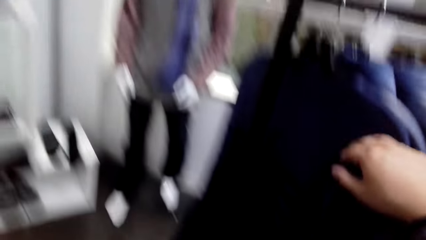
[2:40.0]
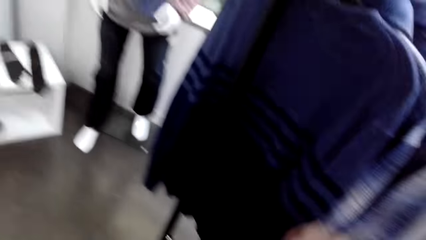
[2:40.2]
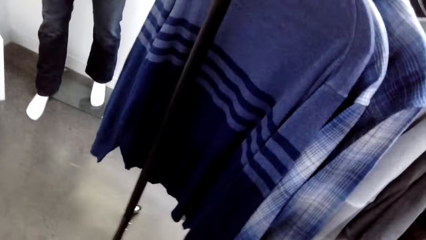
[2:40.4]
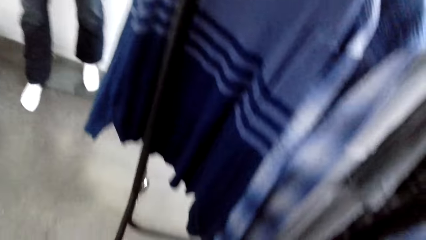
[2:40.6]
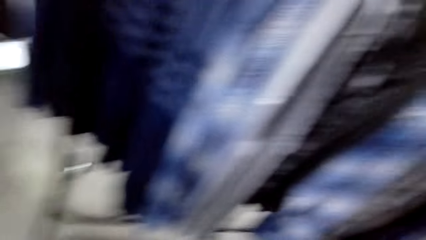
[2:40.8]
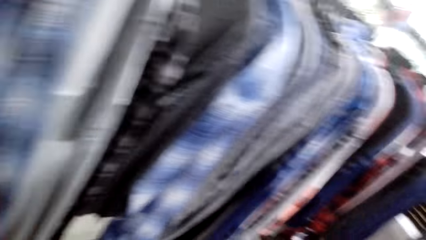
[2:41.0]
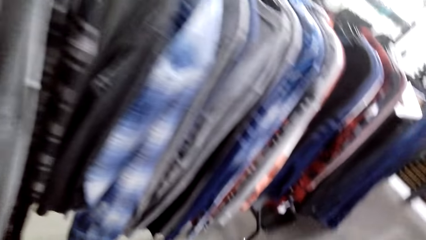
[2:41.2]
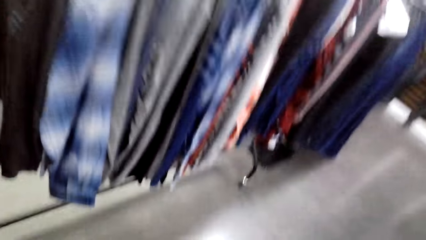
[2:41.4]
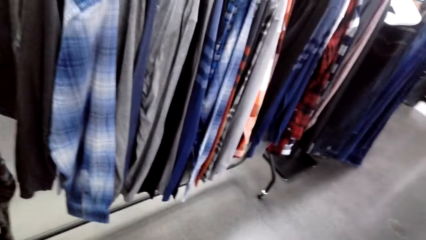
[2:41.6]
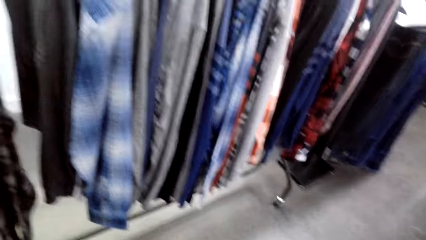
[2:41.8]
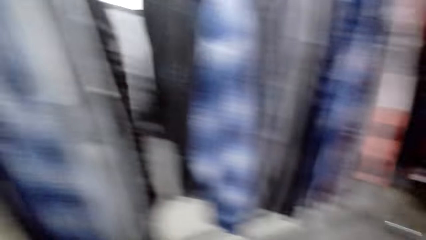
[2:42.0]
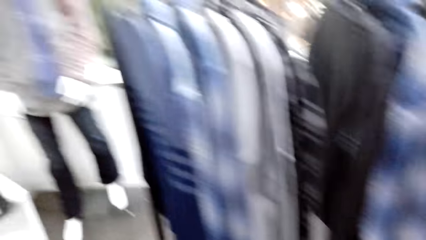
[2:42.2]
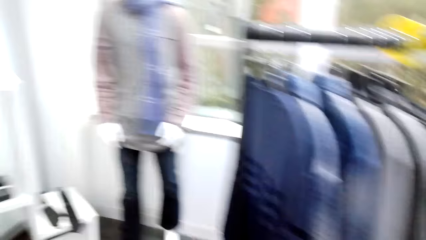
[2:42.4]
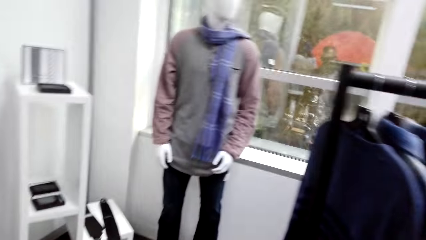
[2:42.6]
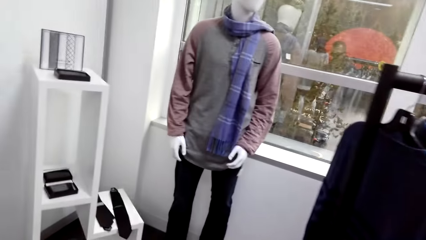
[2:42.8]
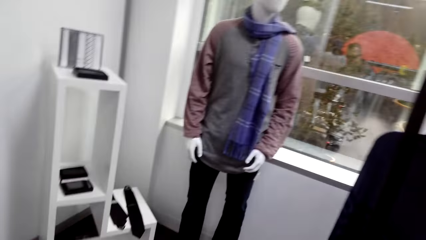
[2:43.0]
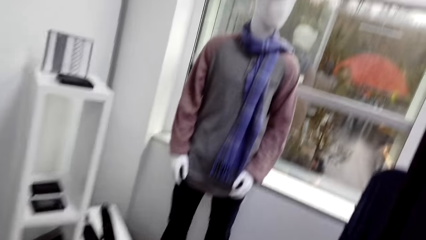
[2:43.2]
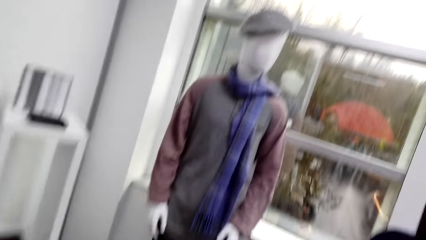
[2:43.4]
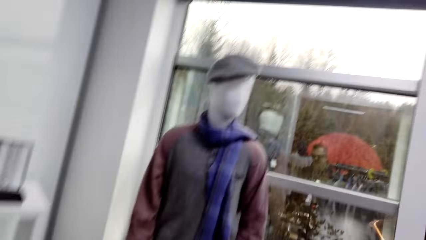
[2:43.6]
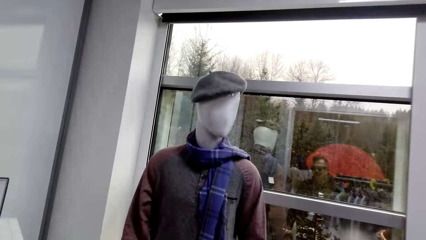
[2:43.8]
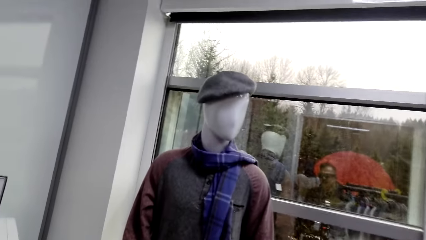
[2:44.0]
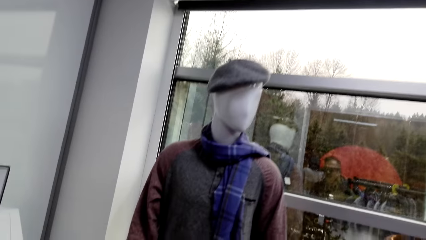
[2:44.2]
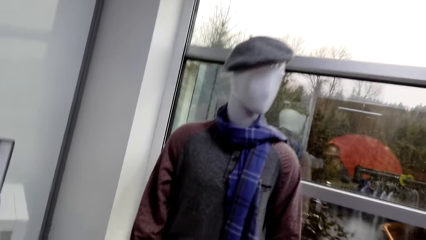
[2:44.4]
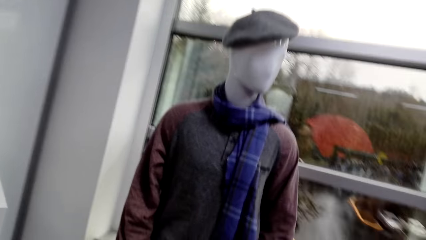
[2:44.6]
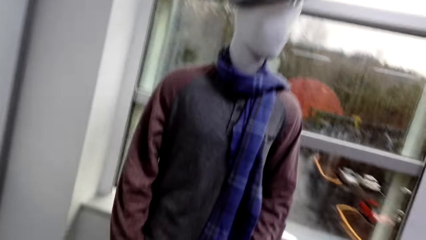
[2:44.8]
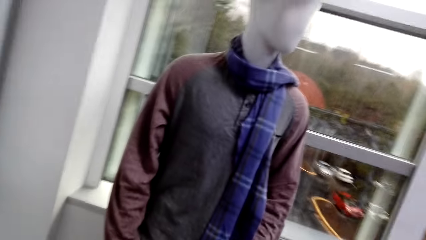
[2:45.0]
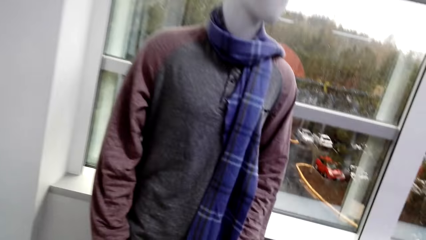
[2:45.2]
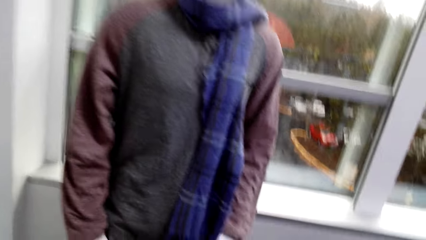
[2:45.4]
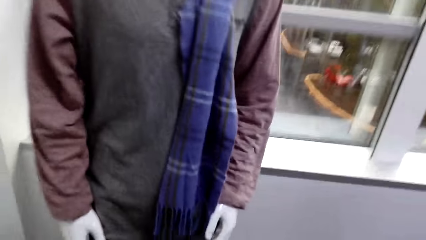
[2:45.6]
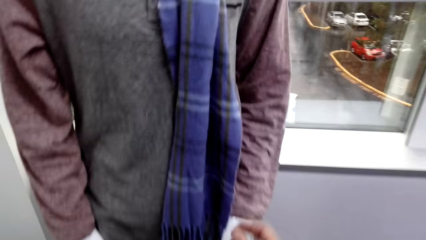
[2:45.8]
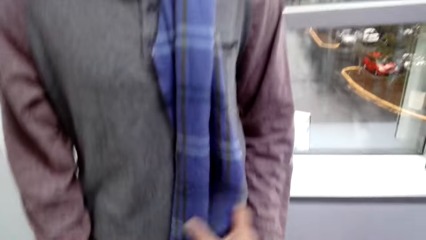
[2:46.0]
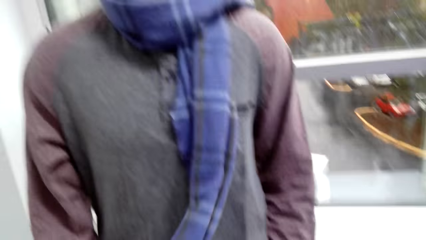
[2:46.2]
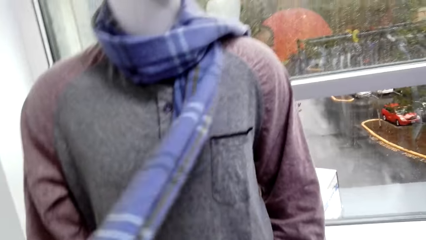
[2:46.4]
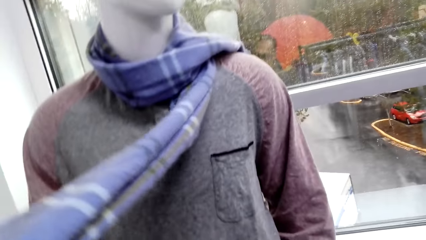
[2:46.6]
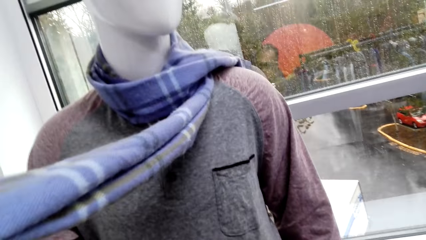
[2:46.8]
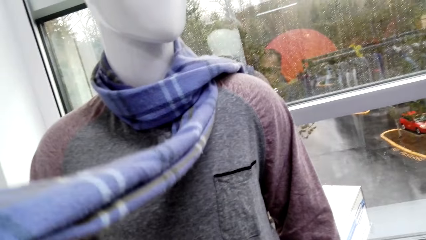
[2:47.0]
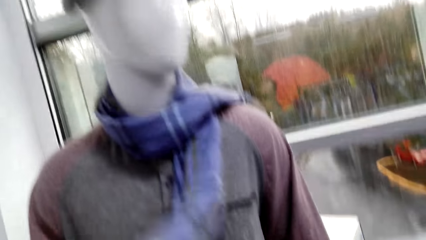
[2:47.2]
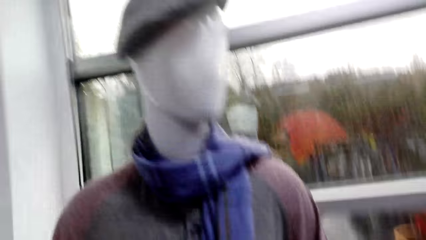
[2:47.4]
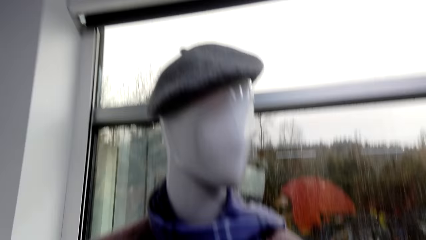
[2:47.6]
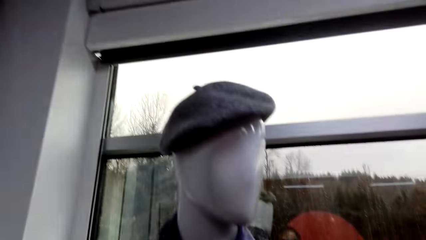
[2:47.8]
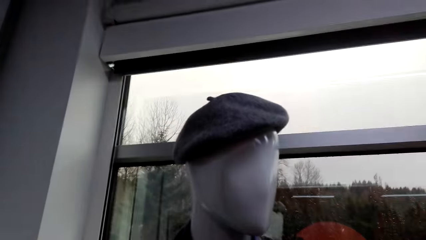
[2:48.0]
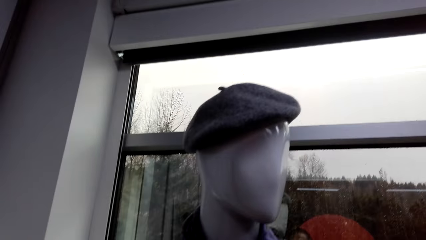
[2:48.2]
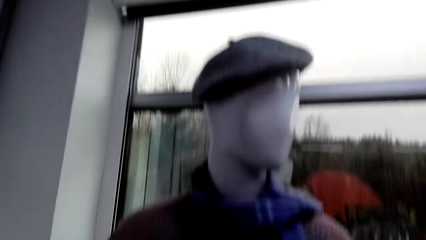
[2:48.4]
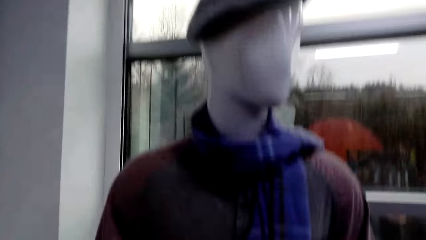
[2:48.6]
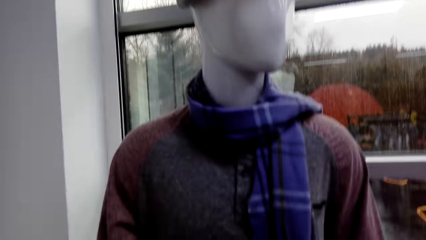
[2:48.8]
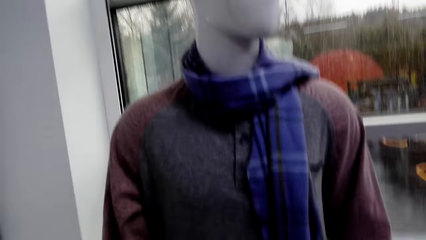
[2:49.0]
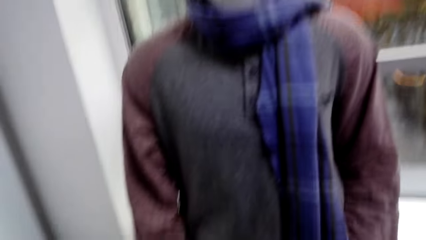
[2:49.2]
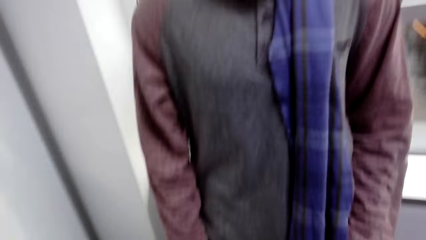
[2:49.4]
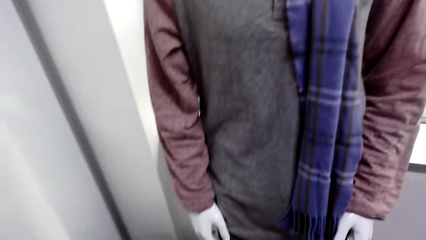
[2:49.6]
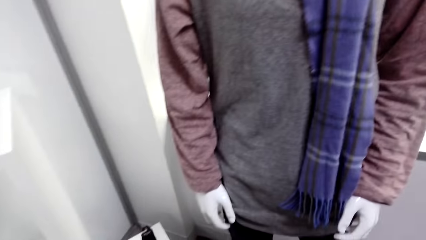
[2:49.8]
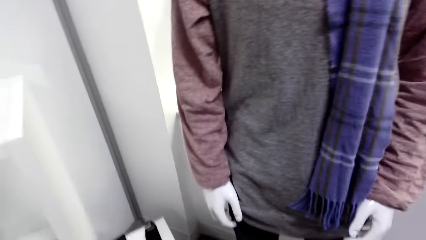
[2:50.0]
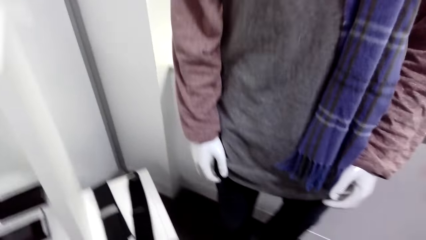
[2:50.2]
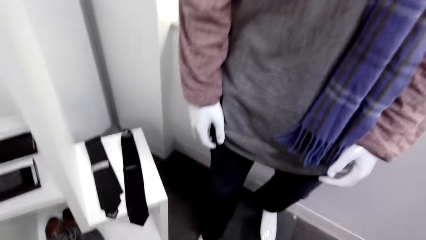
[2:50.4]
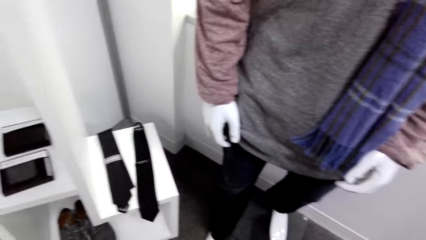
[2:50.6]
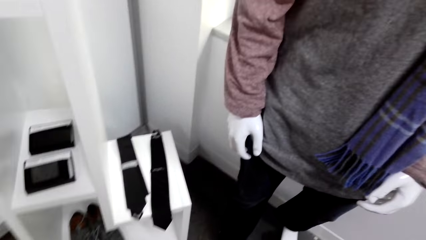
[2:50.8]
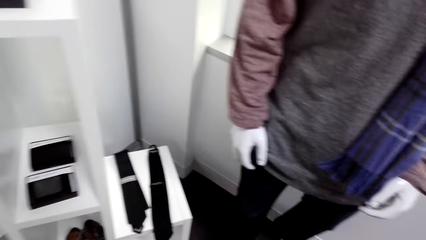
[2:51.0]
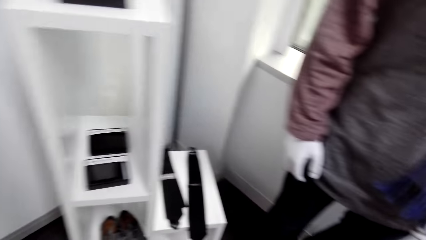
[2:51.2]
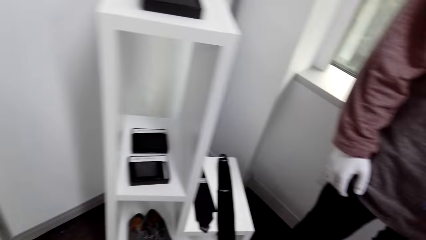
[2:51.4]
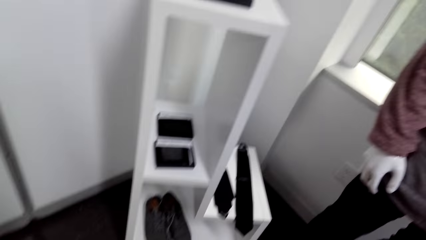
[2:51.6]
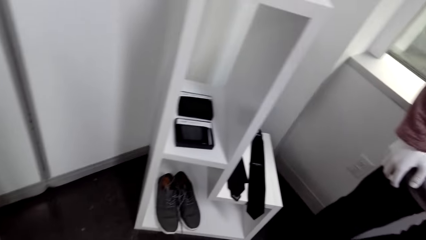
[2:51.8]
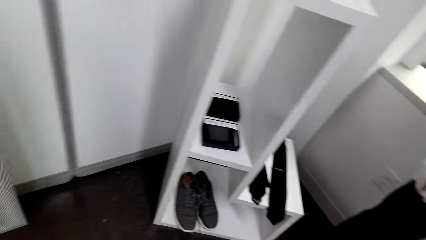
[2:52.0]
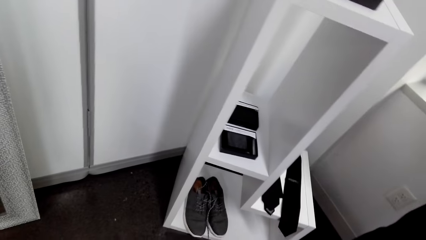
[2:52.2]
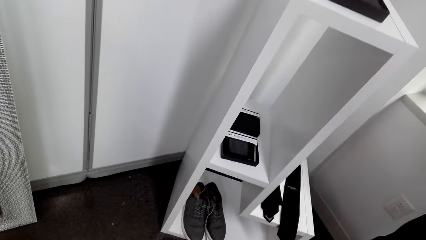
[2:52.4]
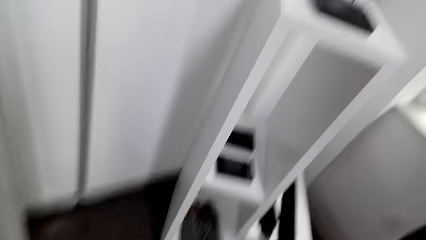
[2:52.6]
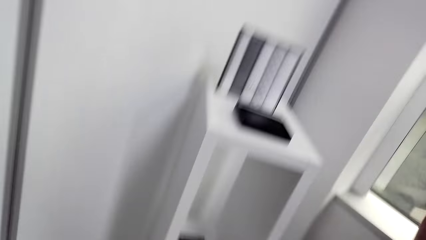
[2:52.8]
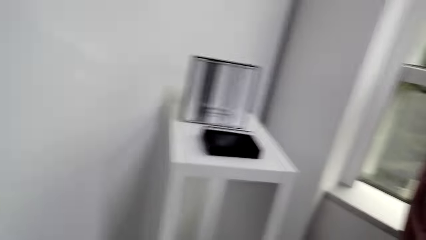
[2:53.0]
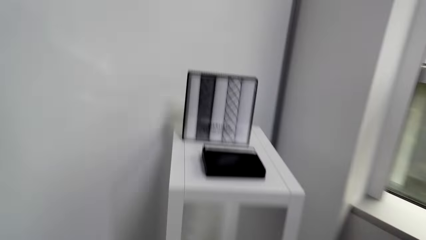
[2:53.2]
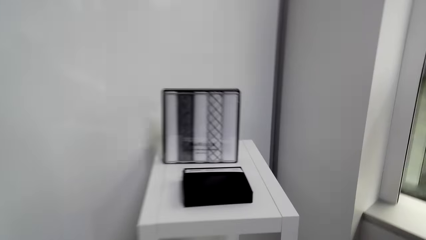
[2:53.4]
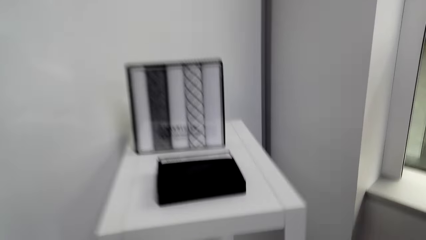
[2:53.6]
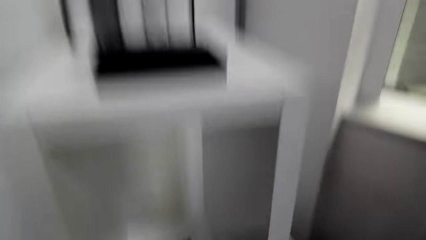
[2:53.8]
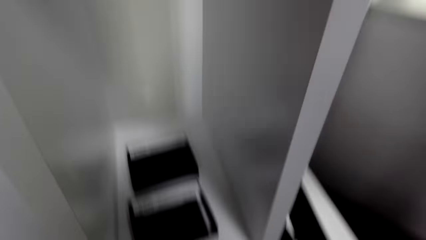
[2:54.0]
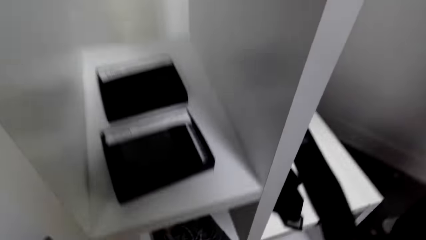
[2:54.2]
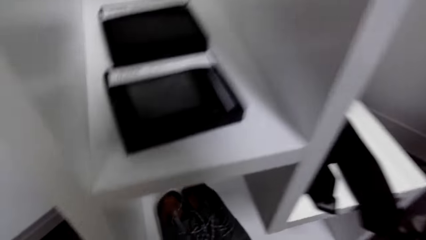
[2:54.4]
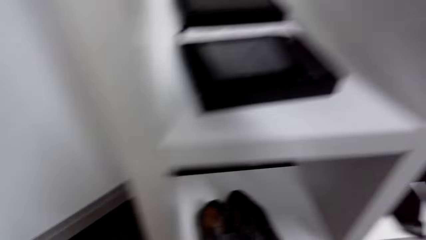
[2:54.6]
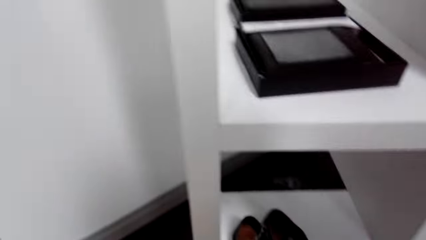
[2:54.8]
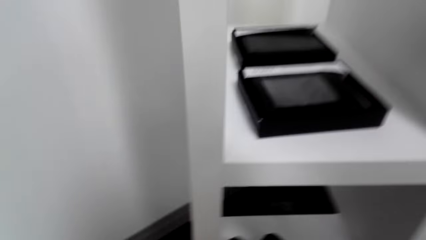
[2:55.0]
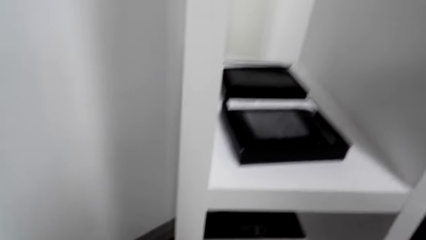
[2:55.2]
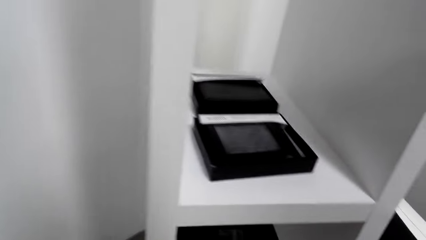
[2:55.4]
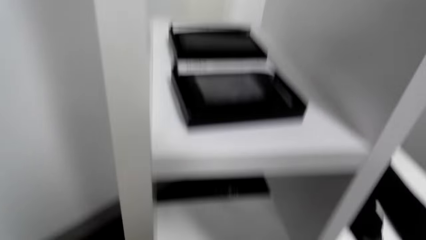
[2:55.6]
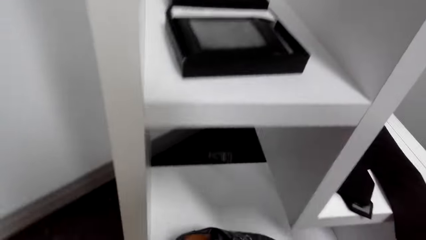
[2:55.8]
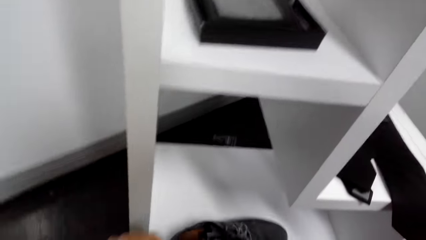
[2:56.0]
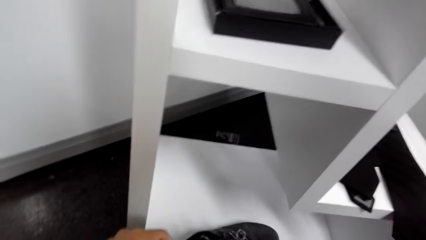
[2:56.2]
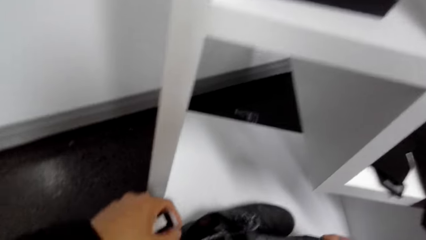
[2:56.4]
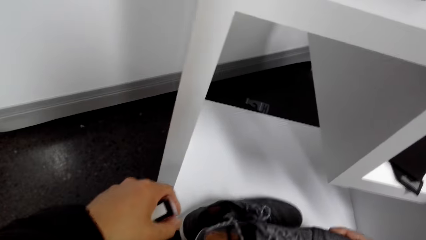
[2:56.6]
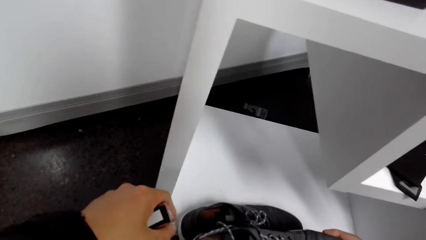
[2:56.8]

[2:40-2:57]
The camera wearer walks in the store. They look around the cloth store. They hold a scarf from the cloth hanger. They pick up the scarf on the dummy. They look around the cloth store.
